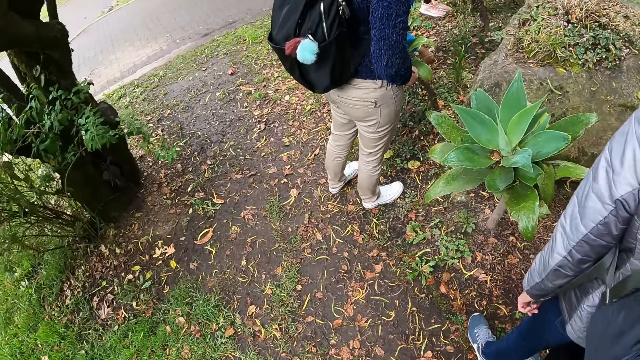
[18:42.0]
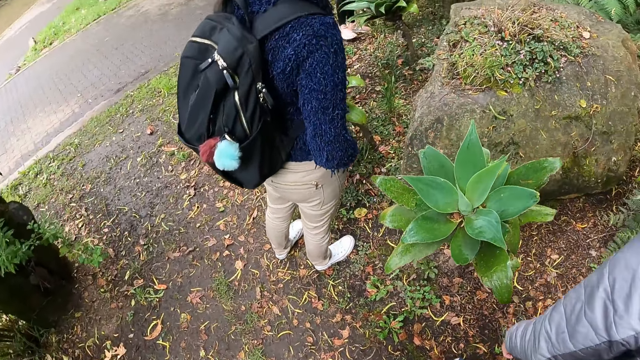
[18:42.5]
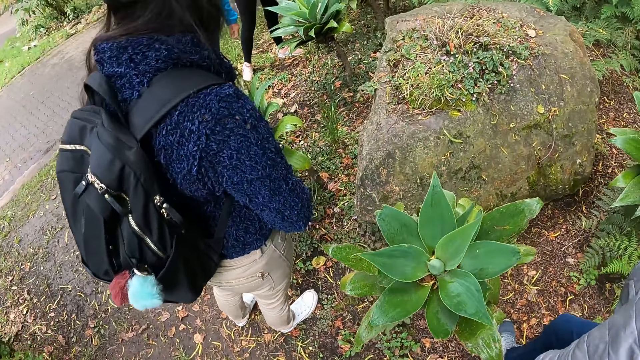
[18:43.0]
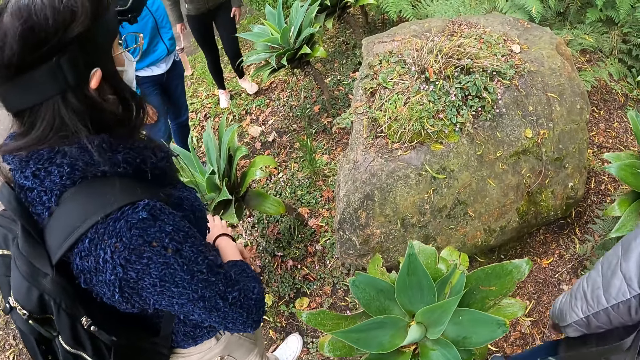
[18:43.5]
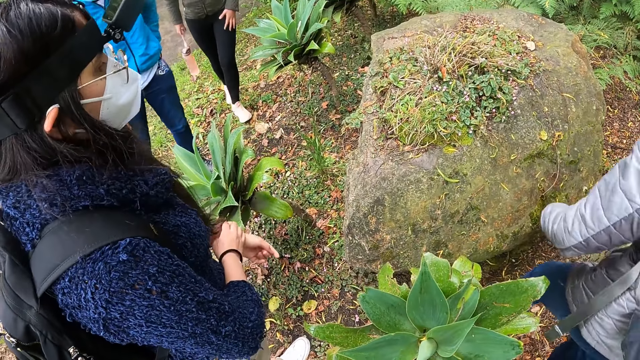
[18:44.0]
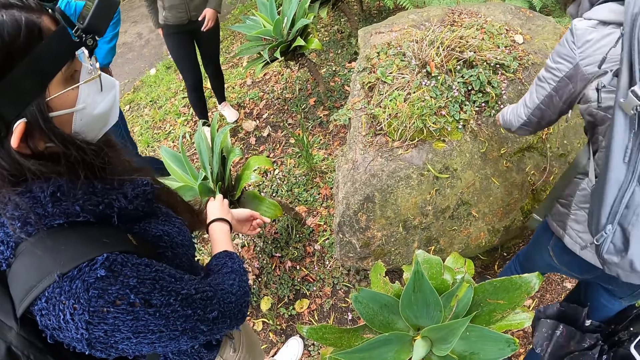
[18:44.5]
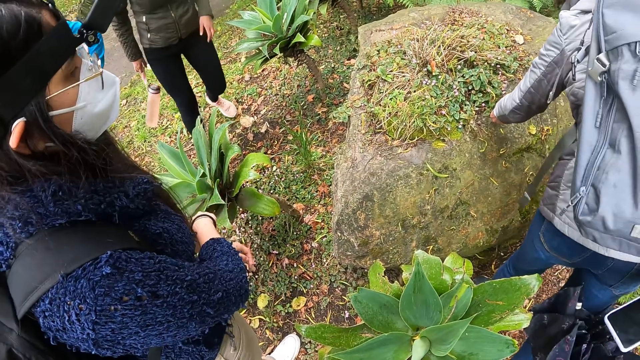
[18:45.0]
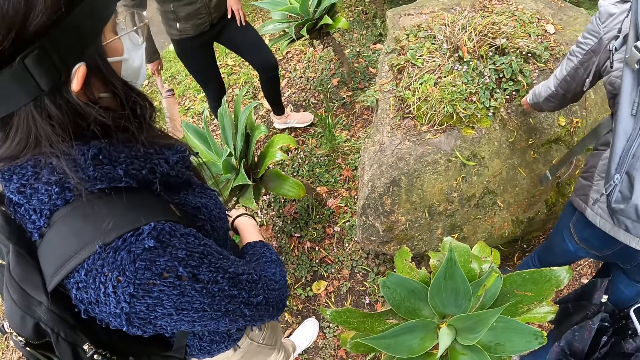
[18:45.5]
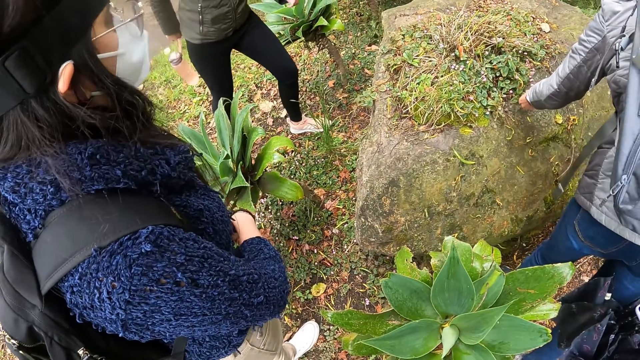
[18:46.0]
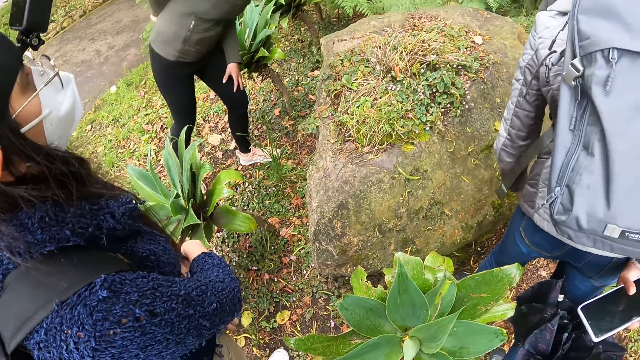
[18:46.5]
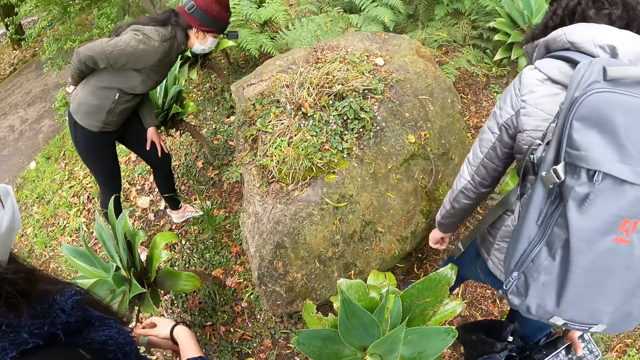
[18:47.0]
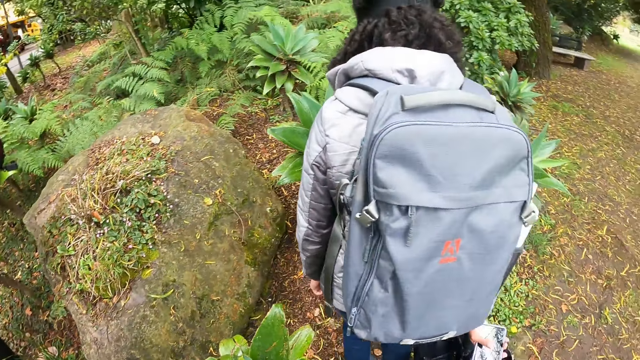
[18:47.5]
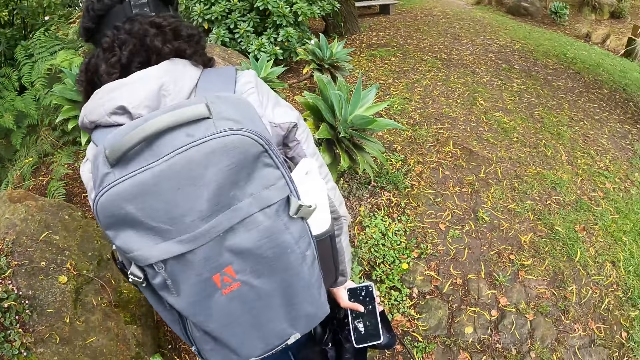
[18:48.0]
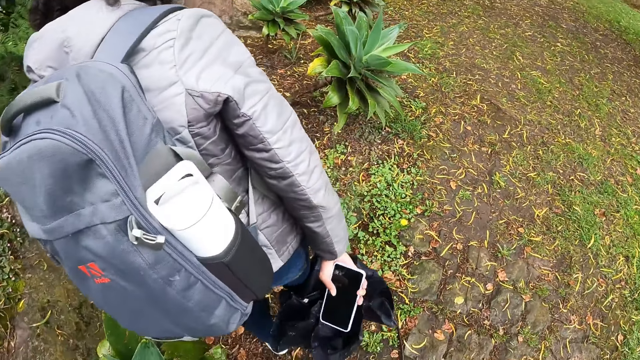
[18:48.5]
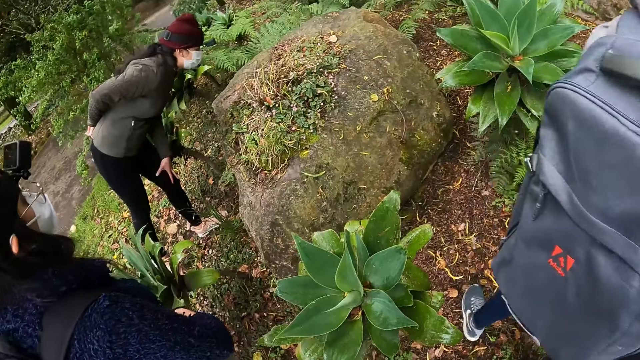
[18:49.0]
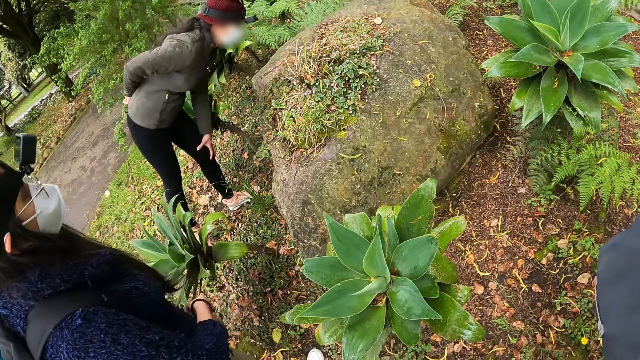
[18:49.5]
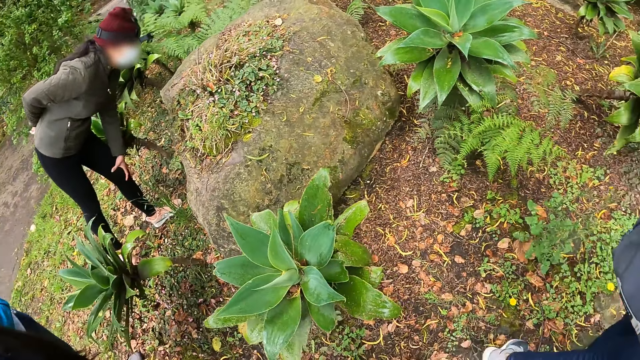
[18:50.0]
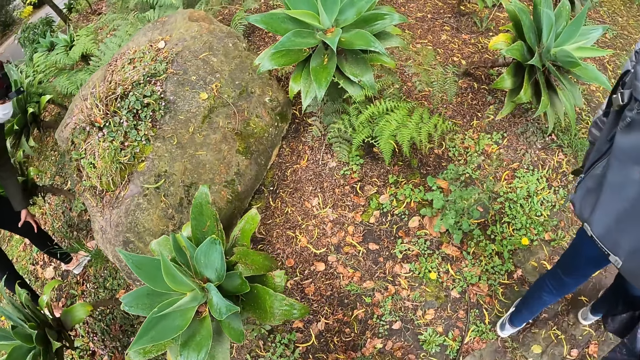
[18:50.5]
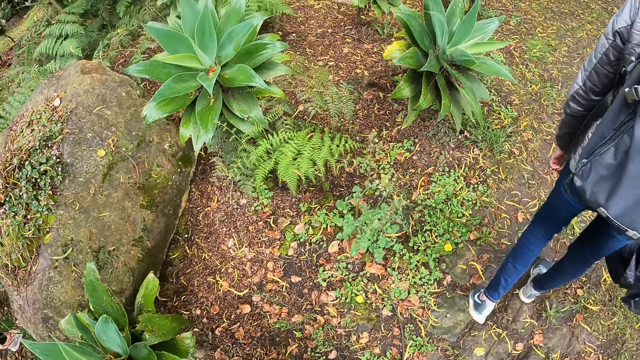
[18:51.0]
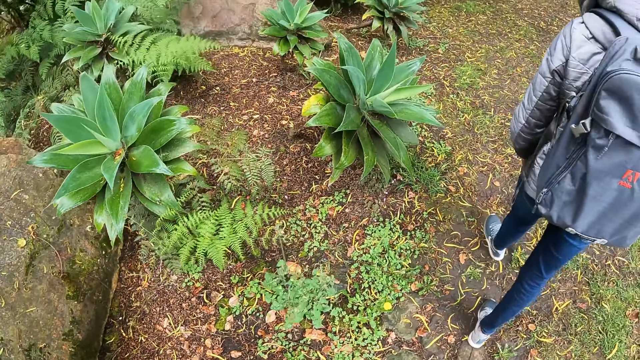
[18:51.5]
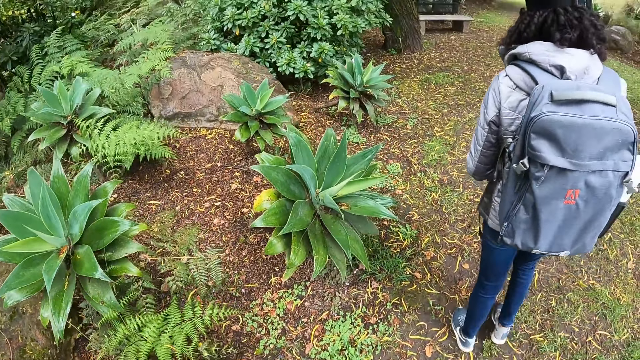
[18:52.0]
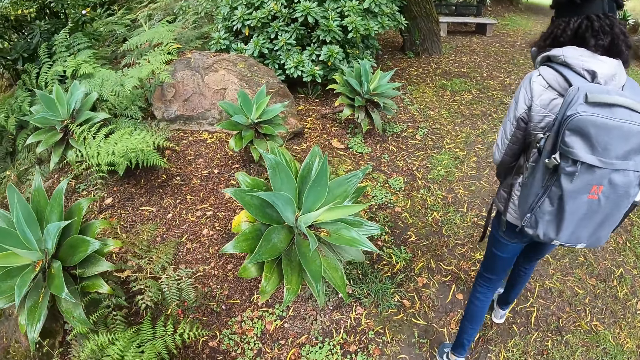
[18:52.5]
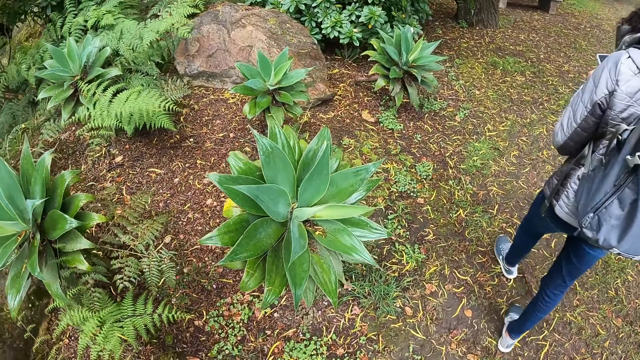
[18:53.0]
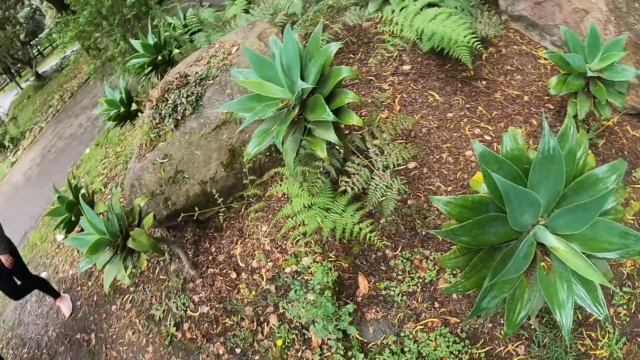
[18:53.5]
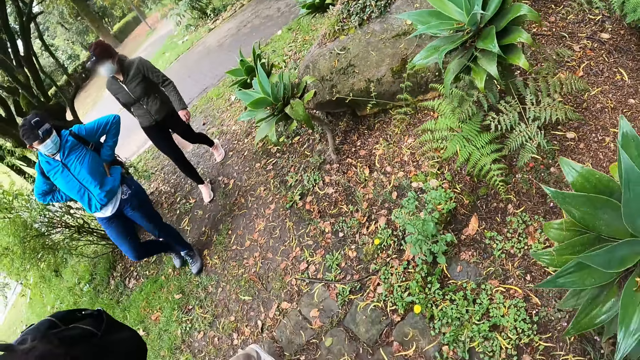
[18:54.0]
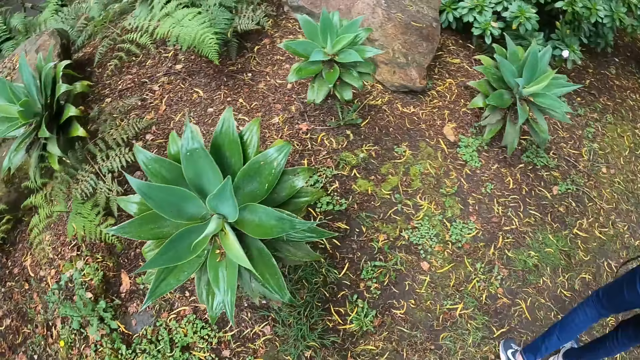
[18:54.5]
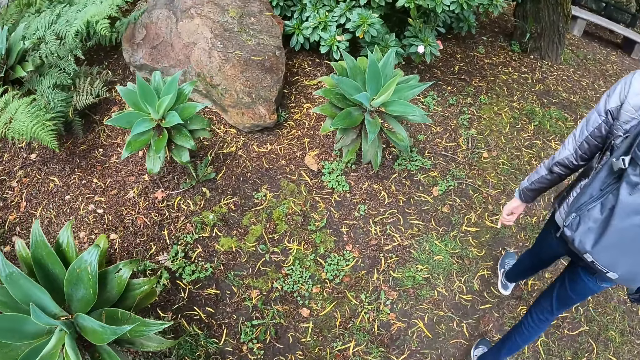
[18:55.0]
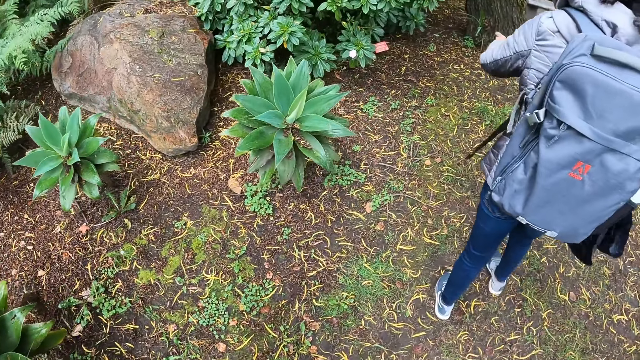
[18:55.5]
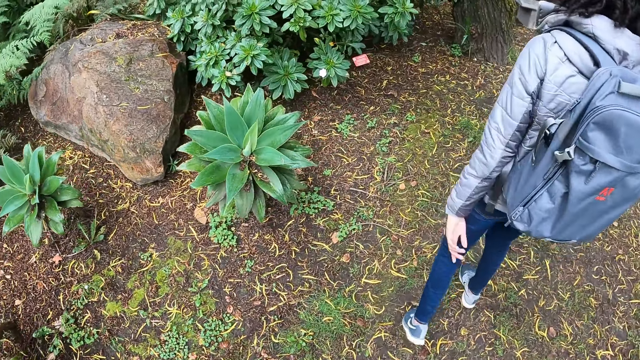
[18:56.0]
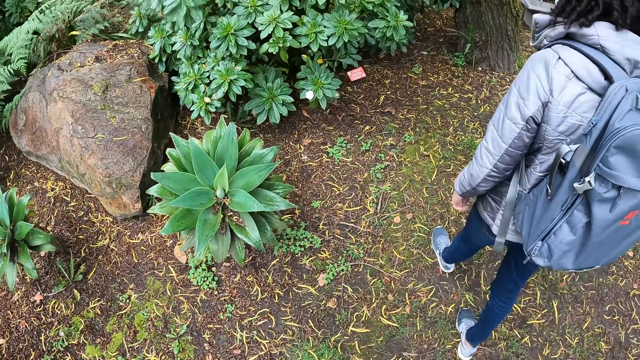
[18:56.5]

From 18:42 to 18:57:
A woman touches a rock with her left hand. The camera wearer looks at the plants. The woman removes her left hand from the rock. The camera wearer walks through the grass. The woman walks in the garden. The camera wearer walks in the garden. Another woman walks in the garden. Another woman also walks in the garden.

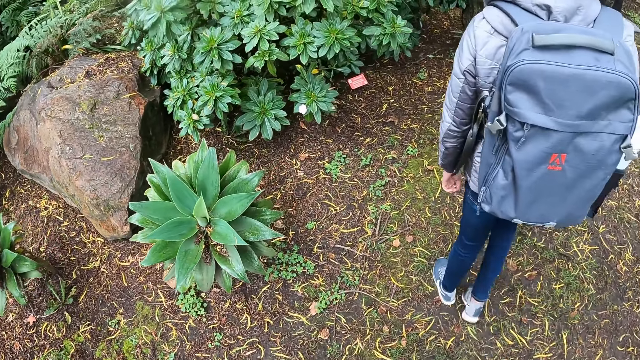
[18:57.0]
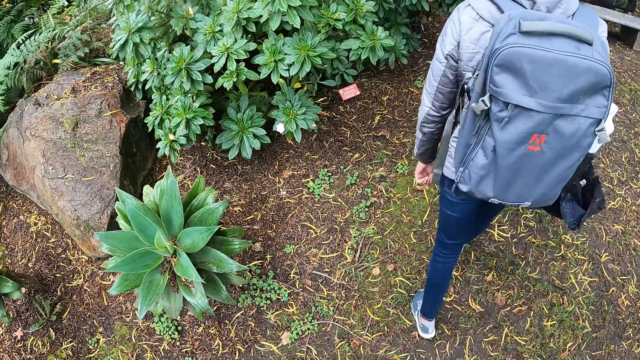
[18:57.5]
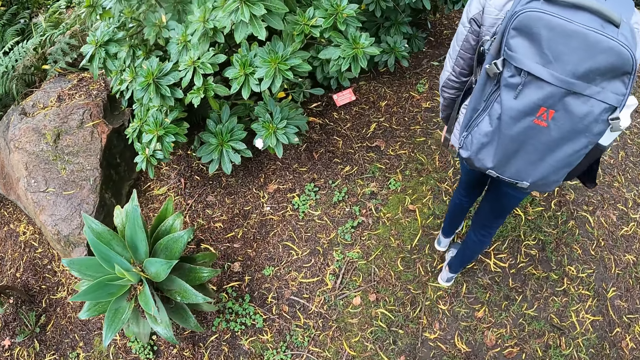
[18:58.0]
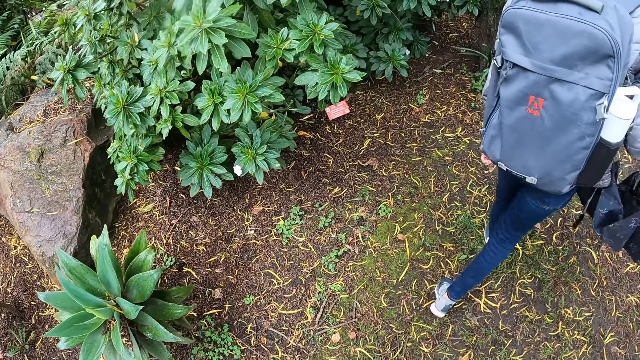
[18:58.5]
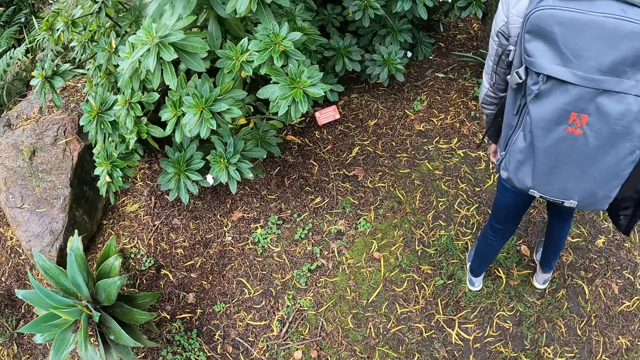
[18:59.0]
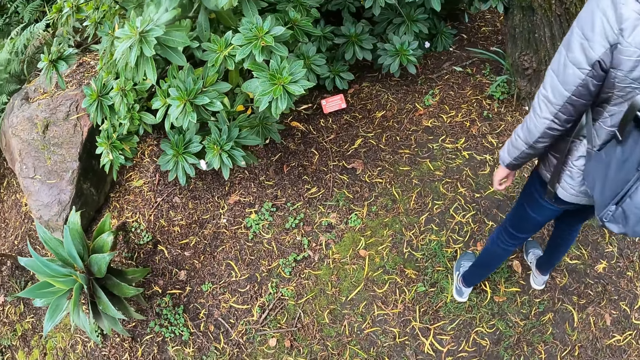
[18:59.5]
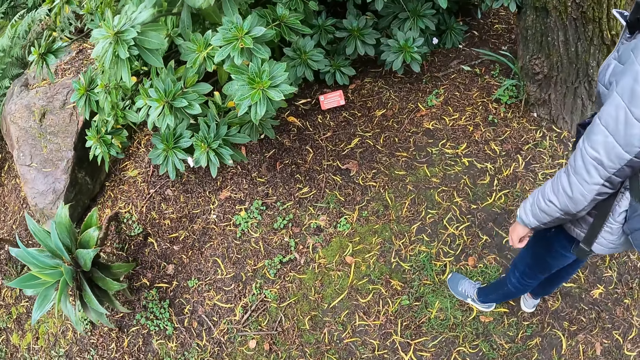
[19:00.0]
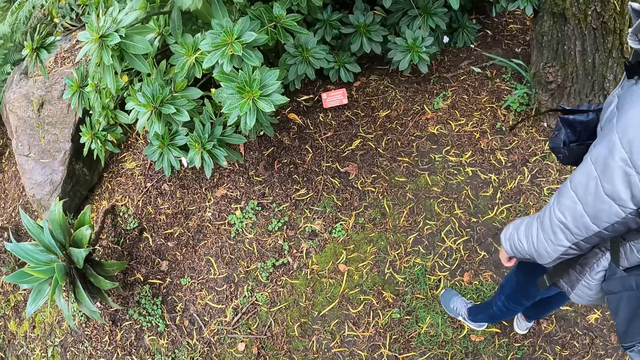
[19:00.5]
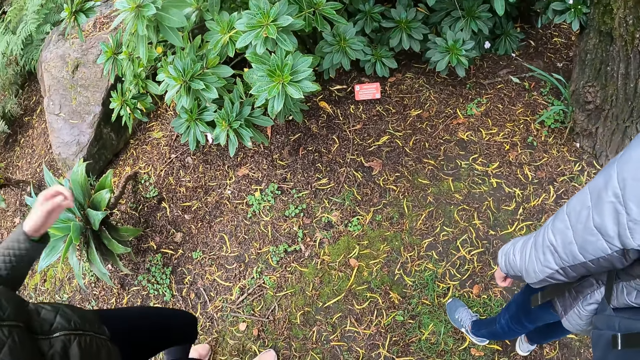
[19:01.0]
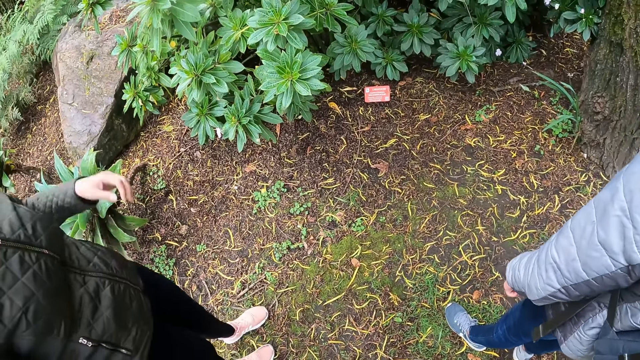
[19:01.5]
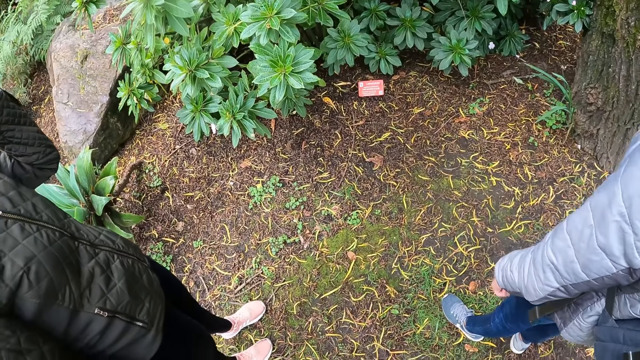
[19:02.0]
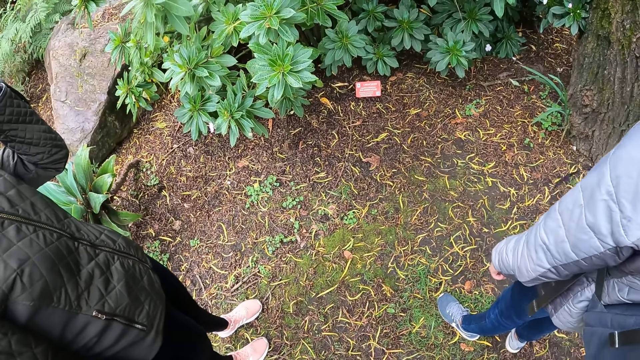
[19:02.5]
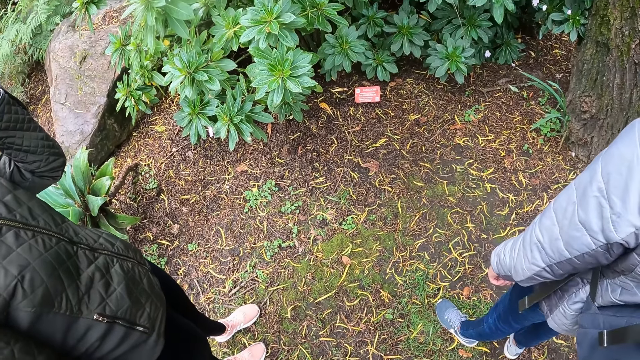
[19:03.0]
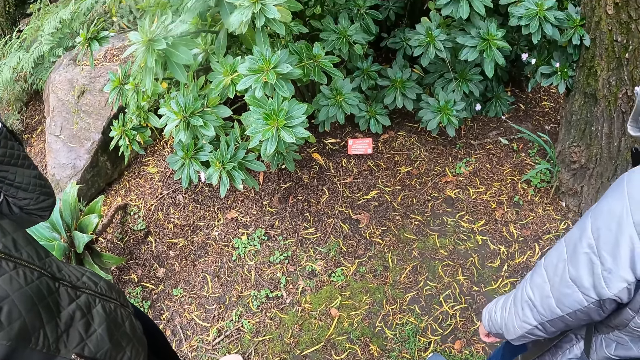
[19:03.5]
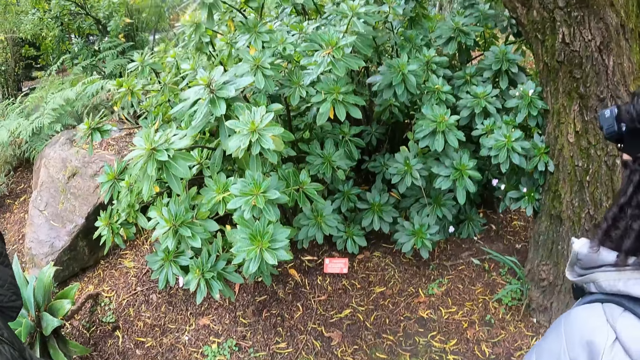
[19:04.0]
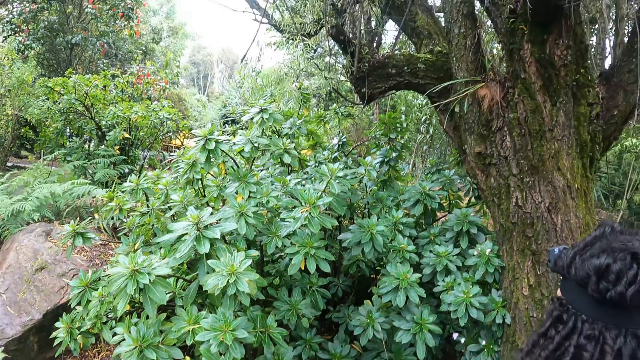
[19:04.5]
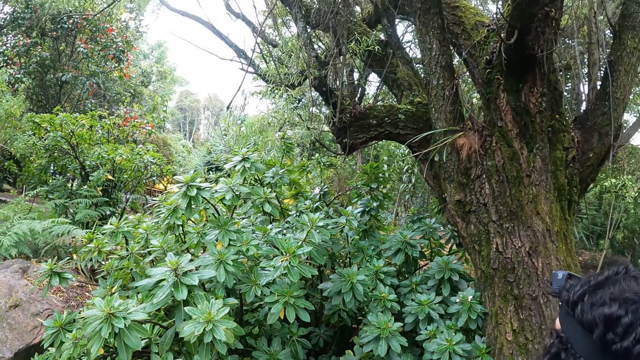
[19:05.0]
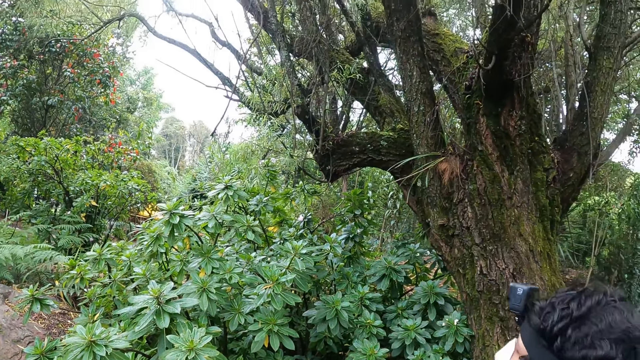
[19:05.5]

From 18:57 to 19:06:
A woman stops walking in the garden. The camera wearer looks at the plant. They stop walking in the garden. Another woman stops walking in the garden.
